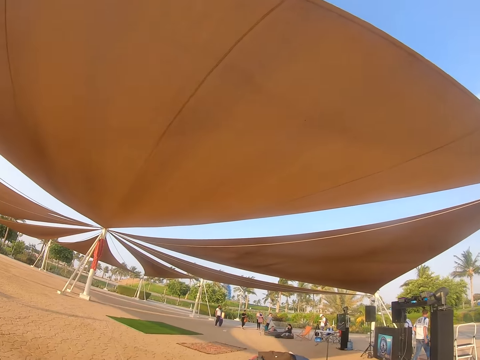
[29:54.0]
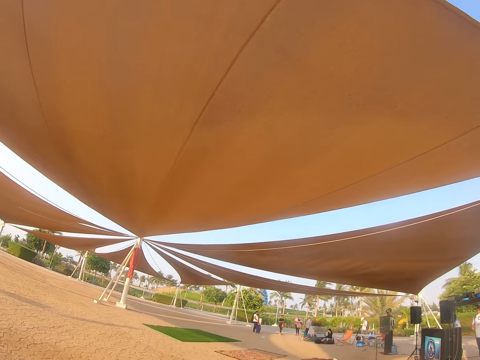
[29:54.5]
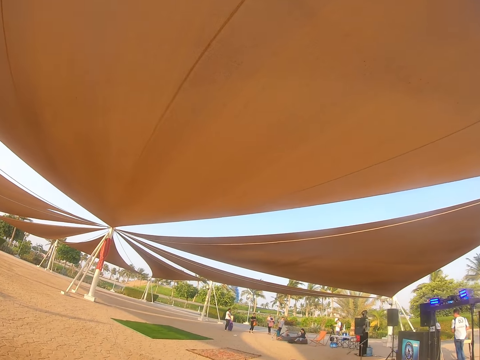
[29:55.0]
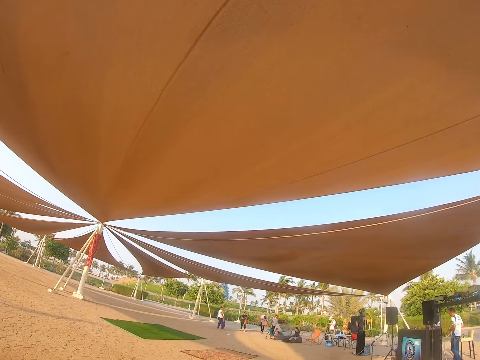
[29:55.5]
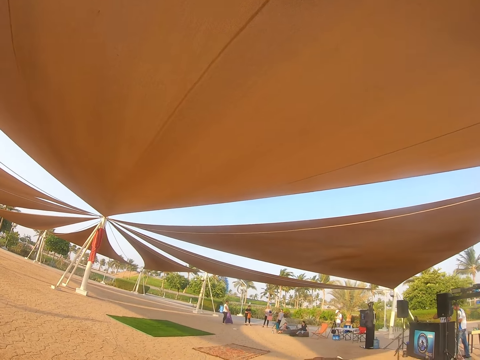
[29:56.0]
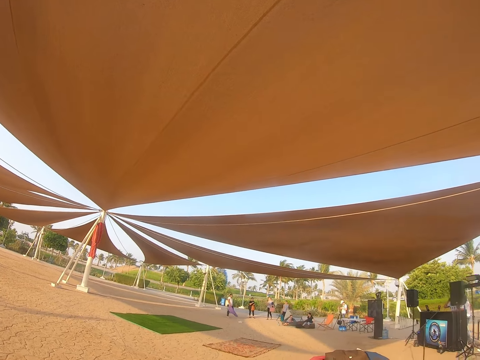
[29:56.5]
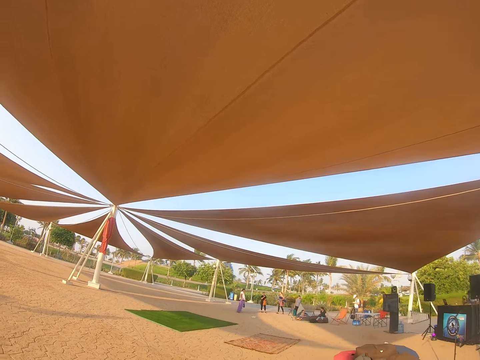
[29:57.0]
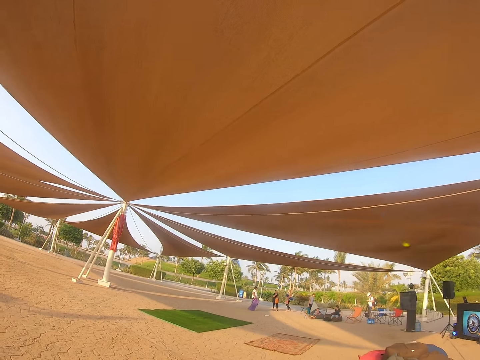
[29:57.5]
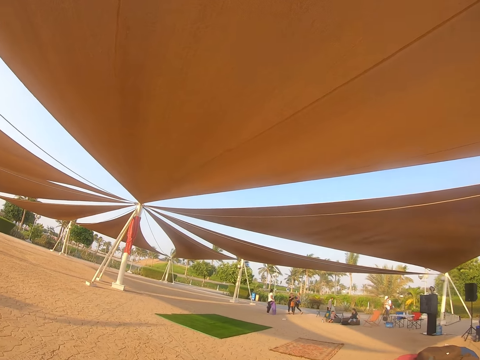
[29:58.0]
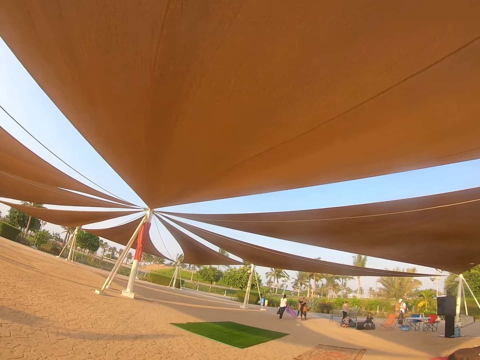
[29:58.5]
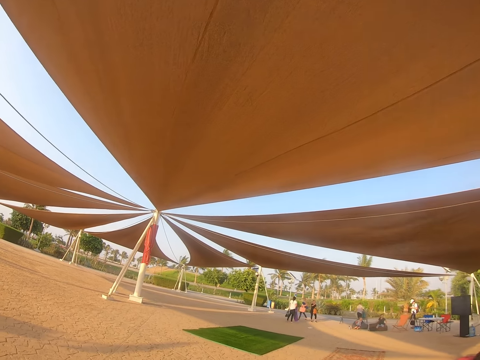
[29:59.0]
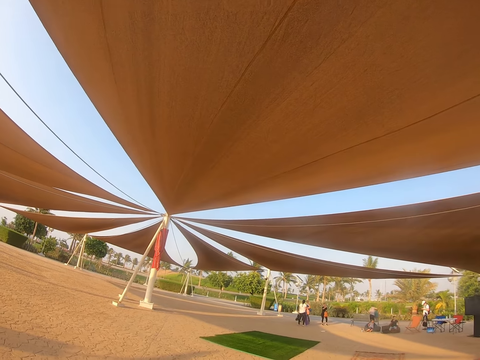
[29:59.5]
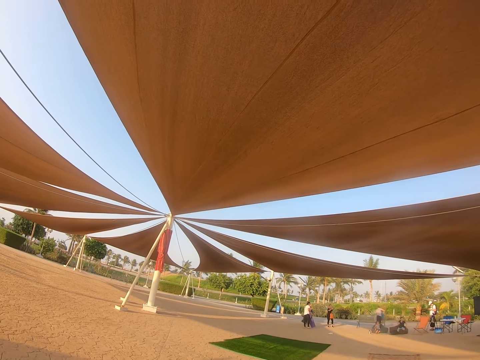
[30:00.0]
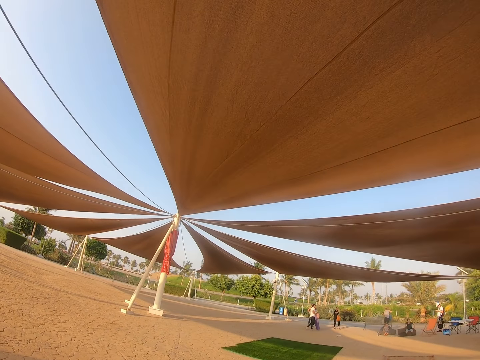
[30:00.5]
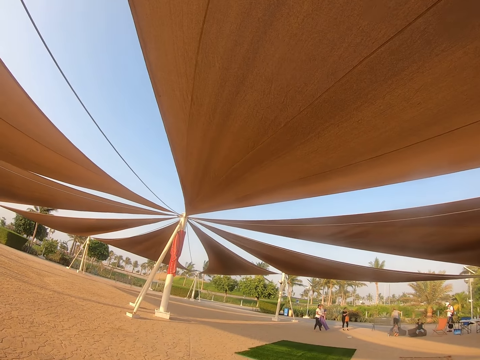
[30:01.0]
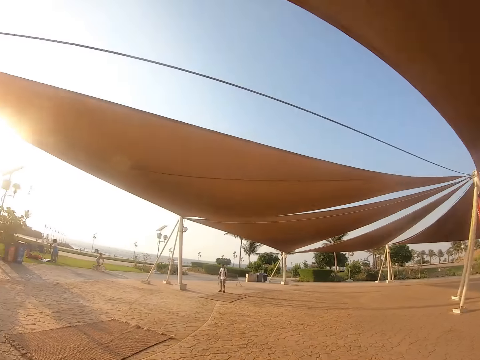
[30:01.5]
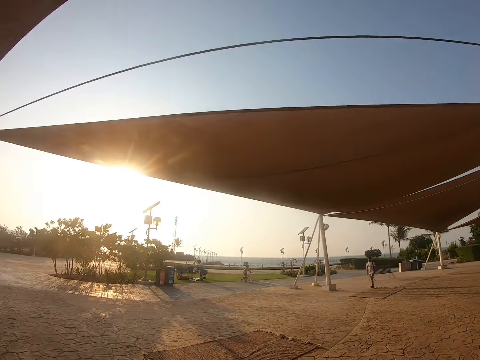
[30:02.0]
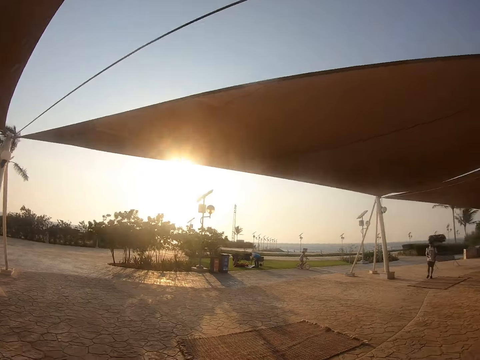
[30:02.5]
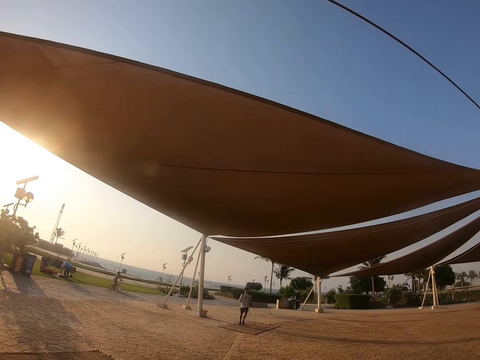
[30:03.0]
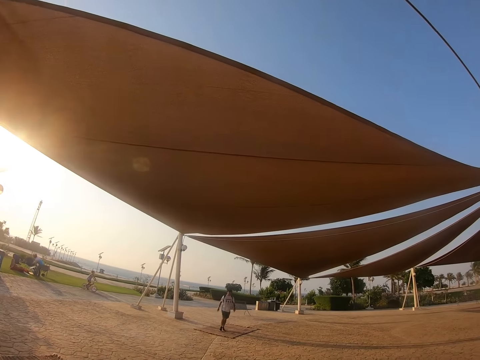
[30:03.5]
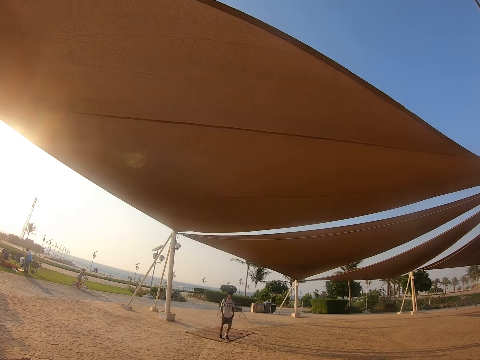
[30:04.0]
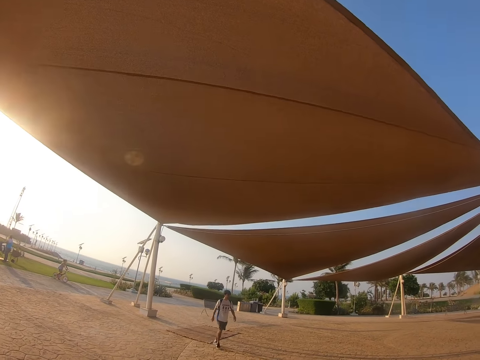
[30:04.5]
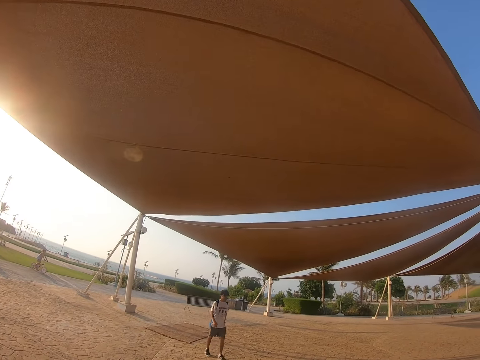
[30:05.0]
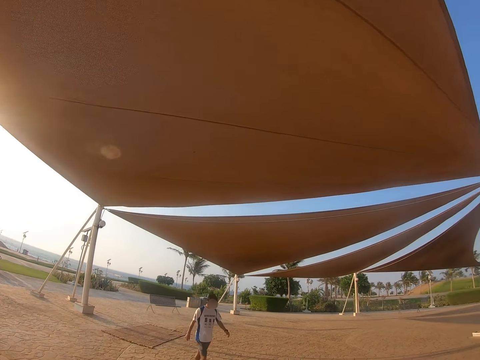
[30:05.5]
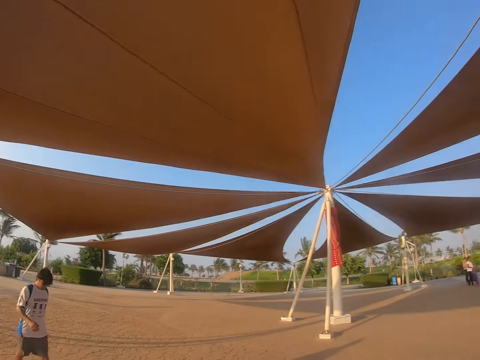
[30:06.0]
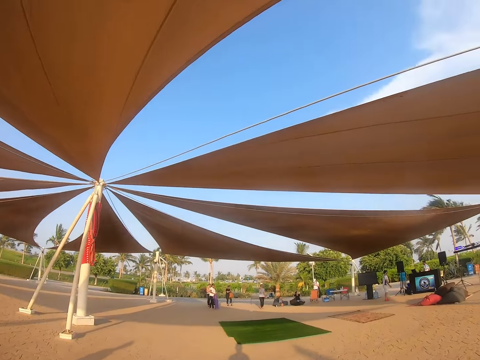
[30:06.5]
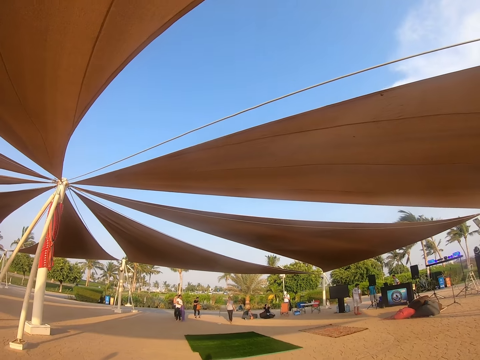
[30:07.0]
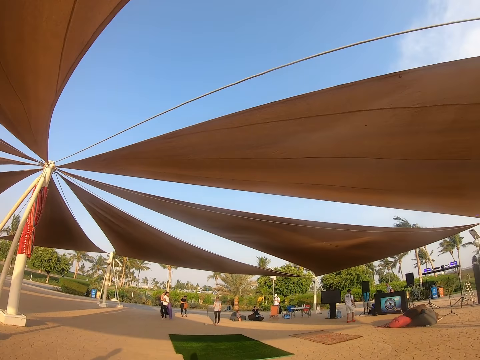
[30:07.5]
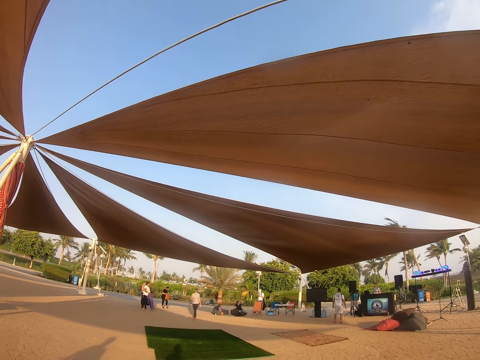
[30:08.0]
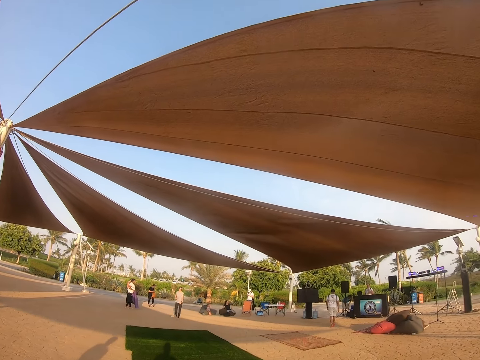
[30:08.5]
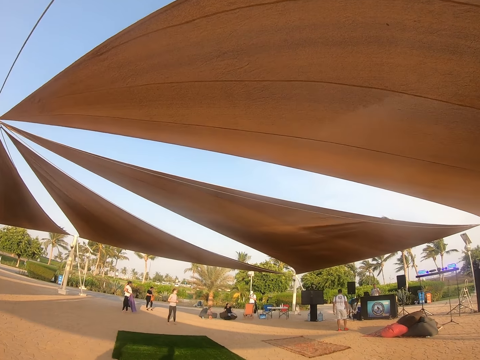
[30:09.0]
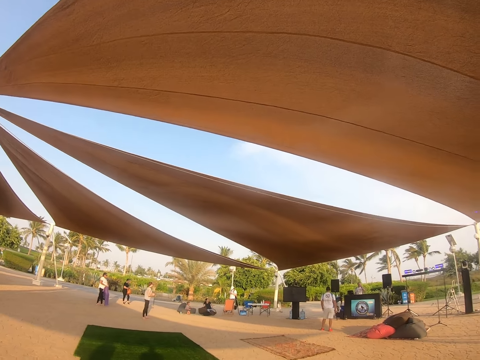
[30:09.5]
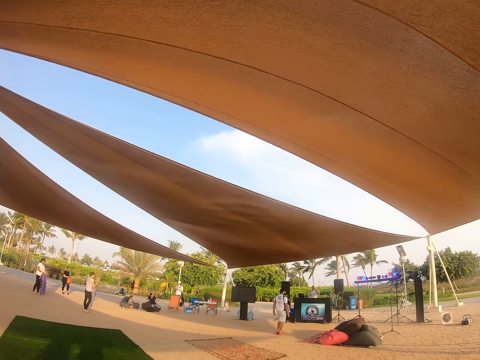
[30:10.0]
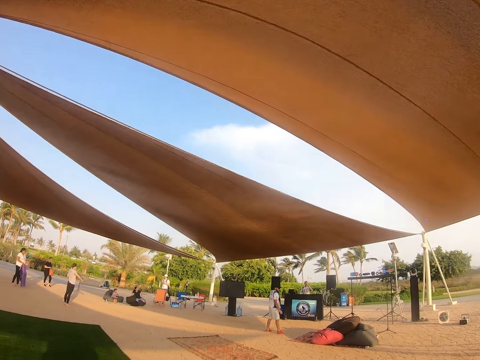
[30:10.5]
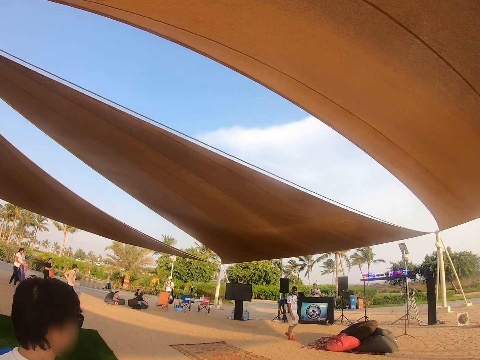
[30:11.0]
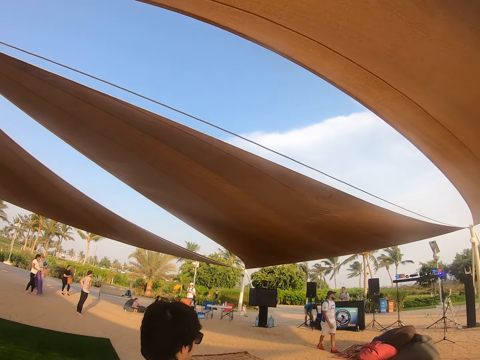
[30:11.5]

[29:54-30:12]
The camera wearer looks at the tent. They walk around the park. They walk toward the seat. They look around the park. A man walks around the park. The camera wearer looks around the park. They walk around the park.

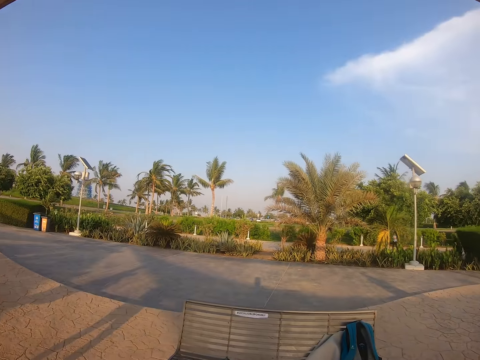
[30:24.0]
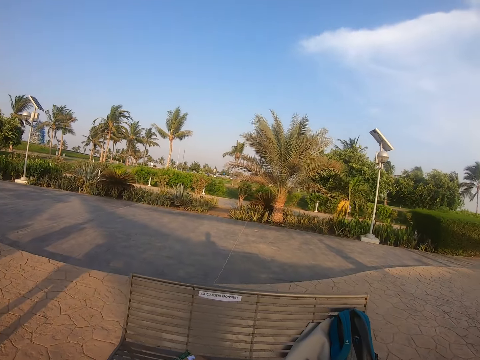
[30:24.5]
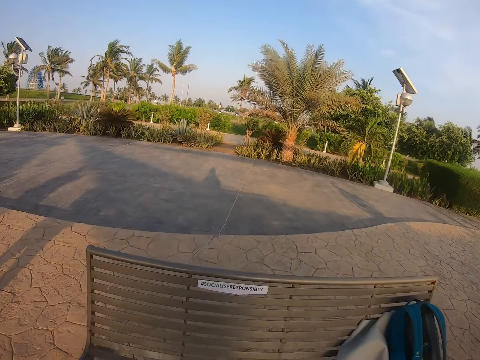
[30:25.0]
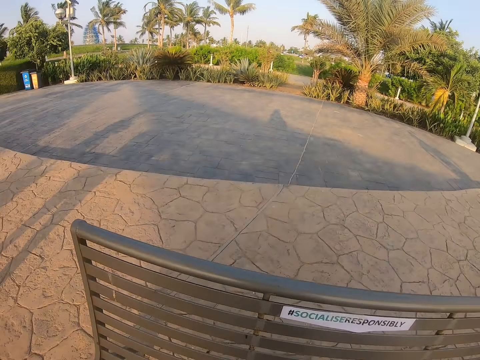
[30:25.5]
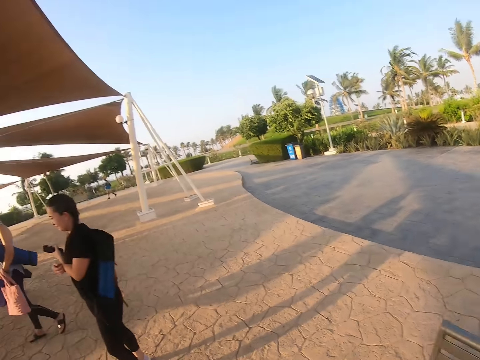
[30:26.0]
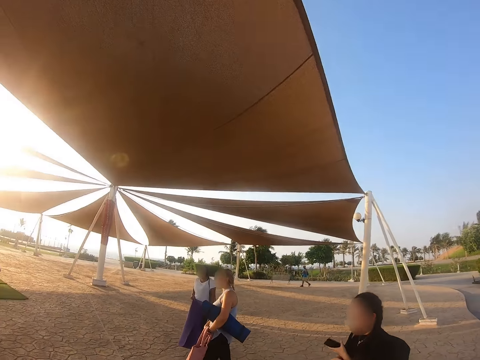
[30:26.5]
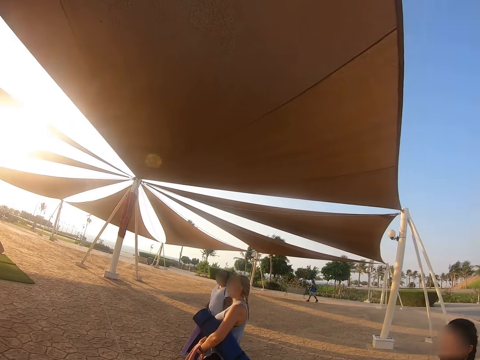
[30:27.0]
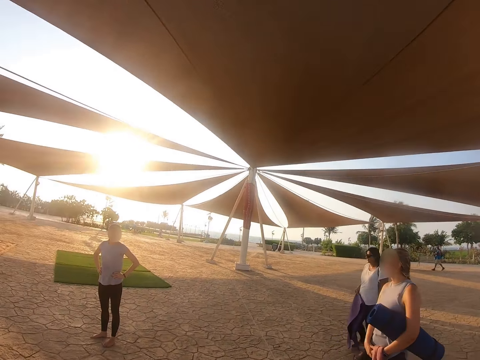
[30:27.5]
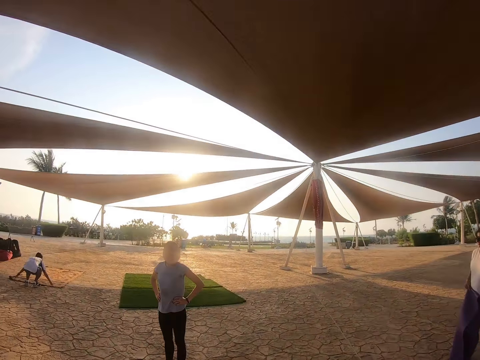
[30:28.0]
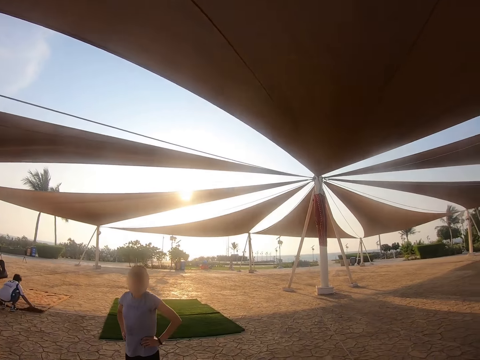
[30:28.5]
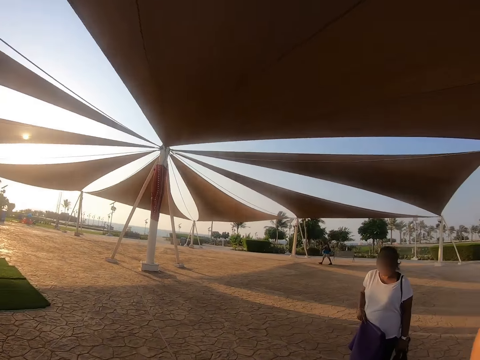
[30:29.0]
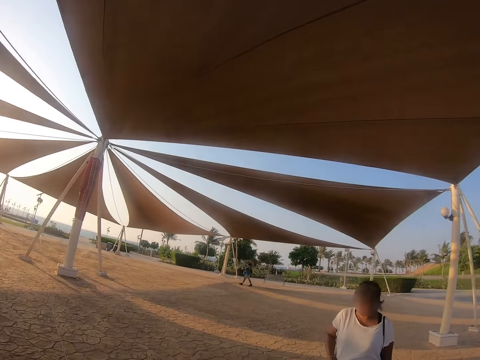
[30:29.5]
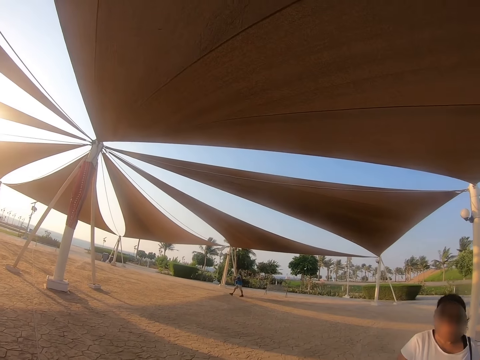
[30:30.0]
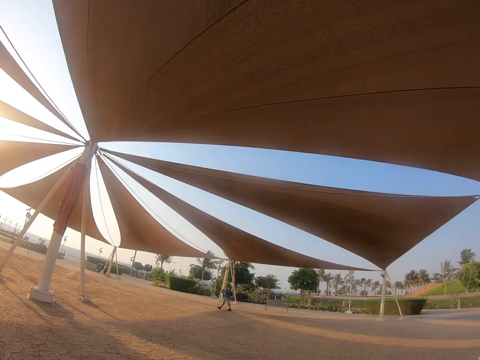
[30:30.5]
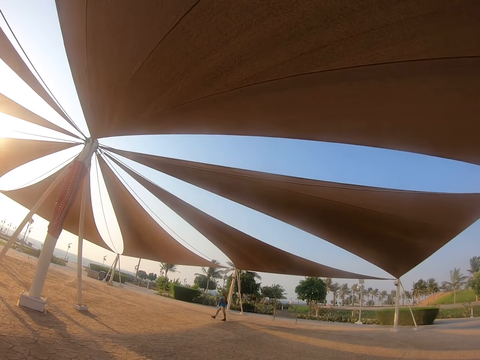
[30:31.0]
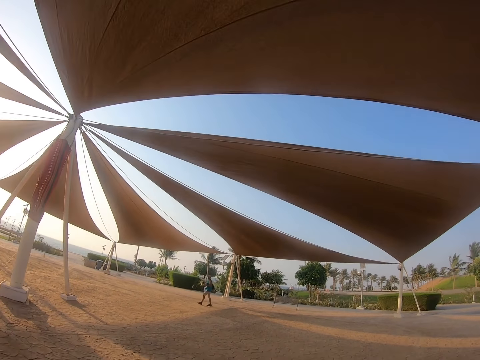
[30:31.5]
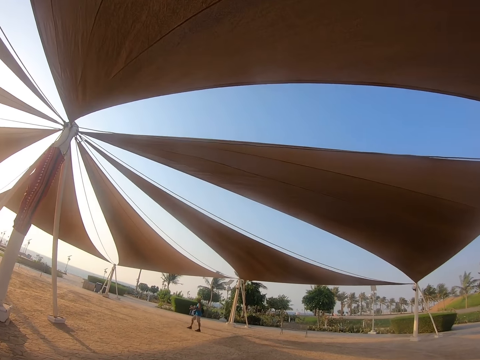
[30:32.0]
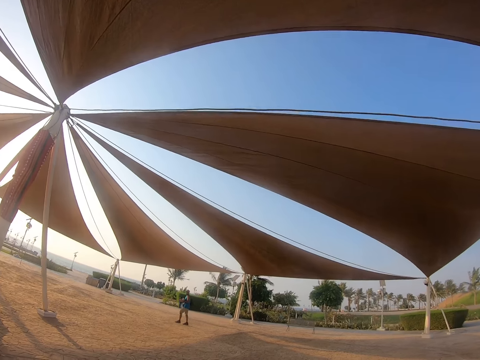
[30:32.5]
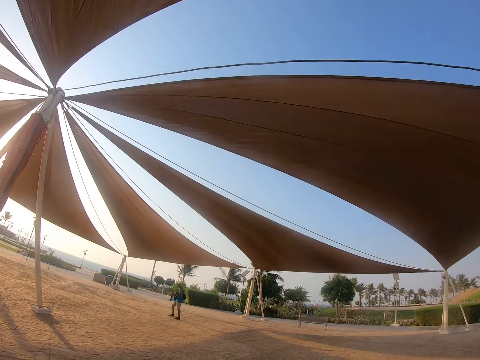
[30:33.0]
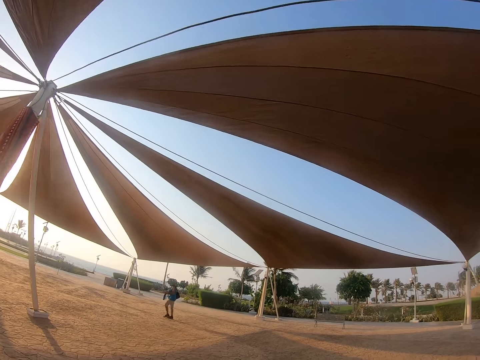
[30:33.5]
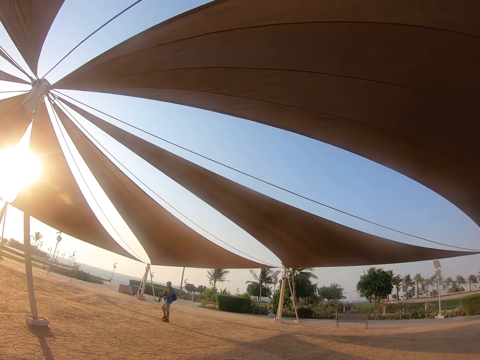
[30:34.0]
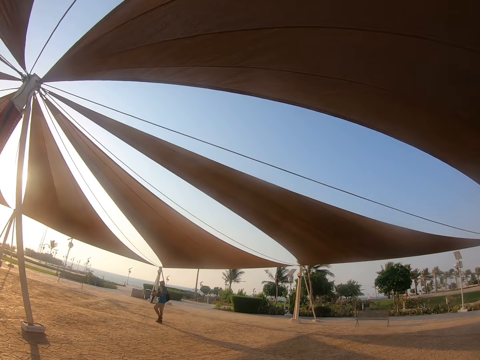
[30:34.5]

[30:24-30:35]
The camera wearer looks at the paper. They walk toward the seat. A man walks around the park.
